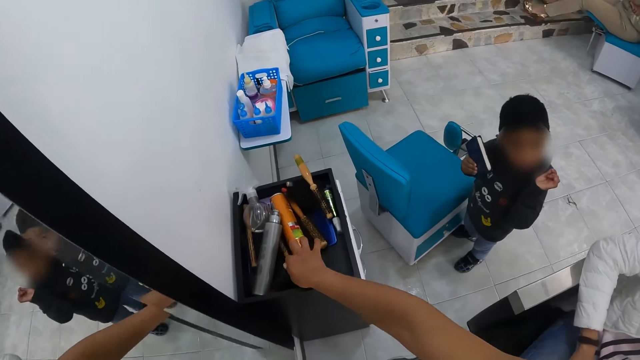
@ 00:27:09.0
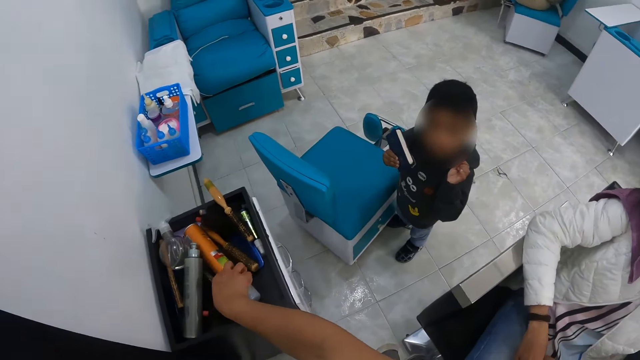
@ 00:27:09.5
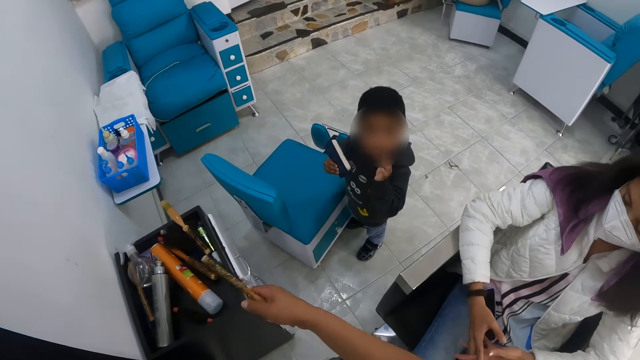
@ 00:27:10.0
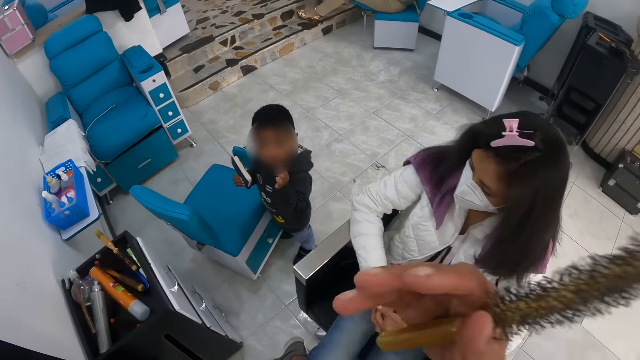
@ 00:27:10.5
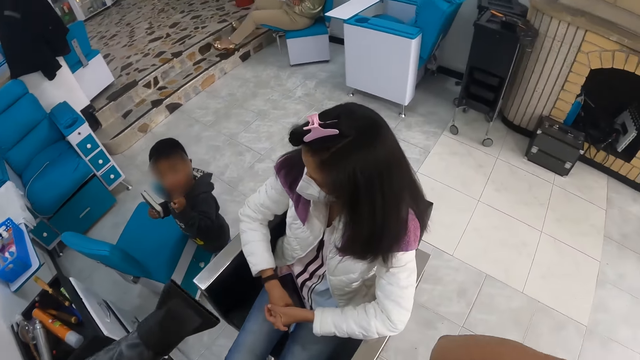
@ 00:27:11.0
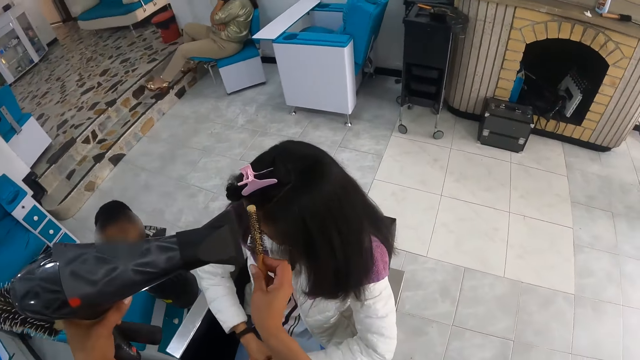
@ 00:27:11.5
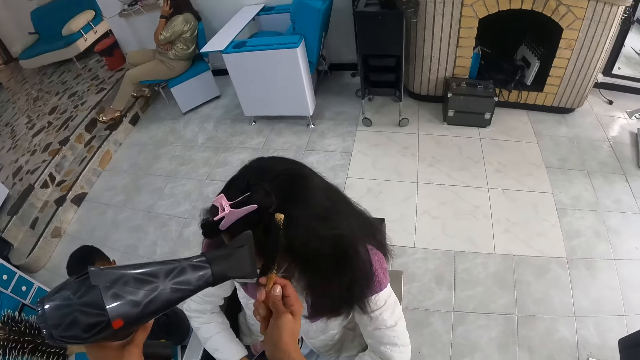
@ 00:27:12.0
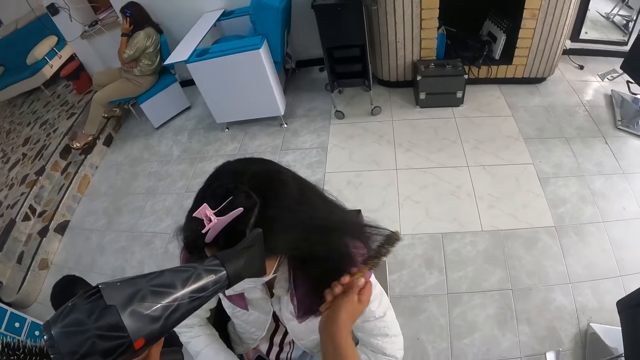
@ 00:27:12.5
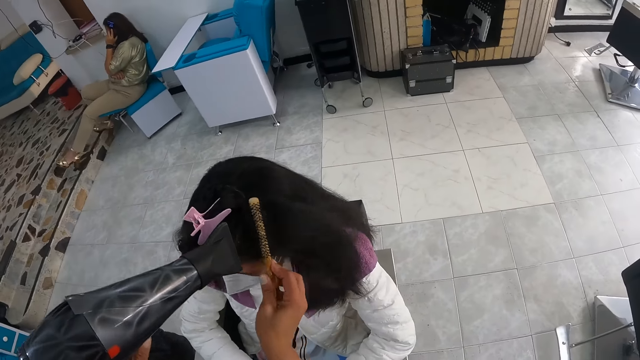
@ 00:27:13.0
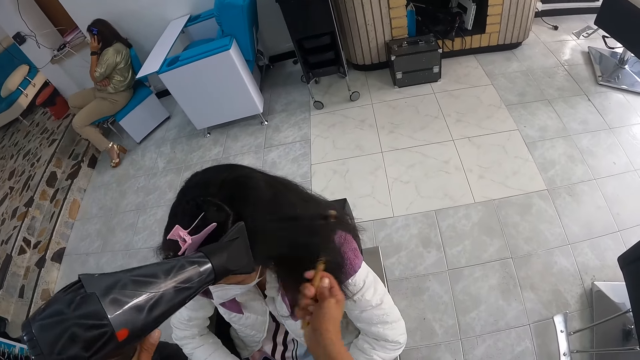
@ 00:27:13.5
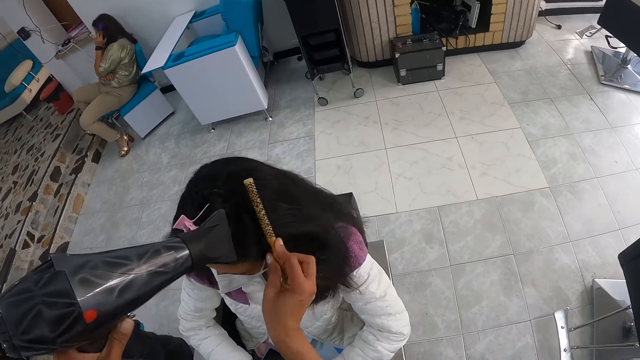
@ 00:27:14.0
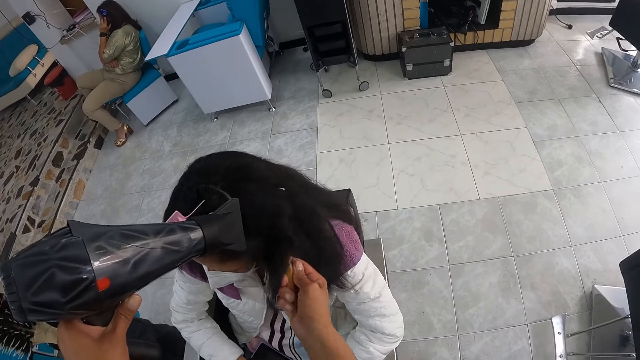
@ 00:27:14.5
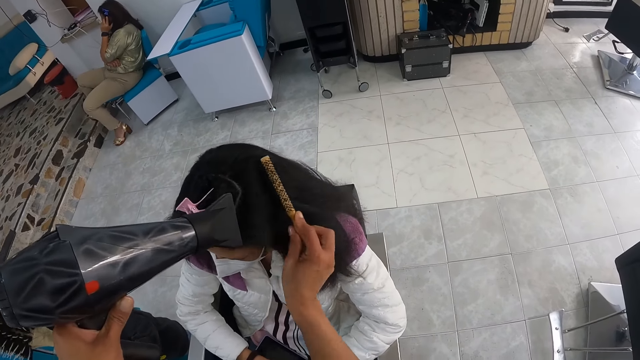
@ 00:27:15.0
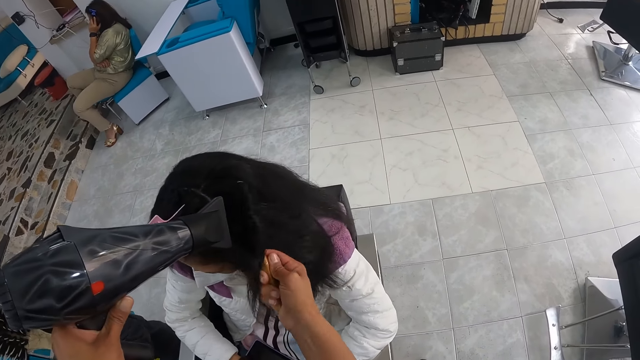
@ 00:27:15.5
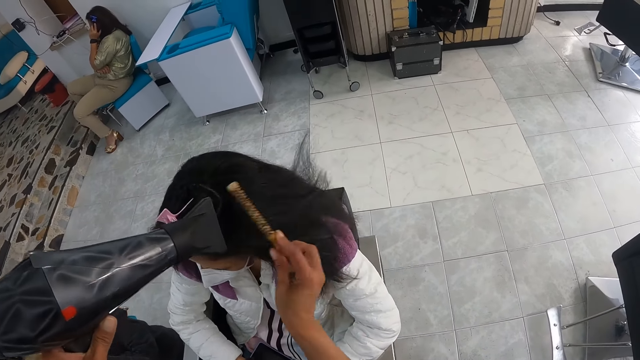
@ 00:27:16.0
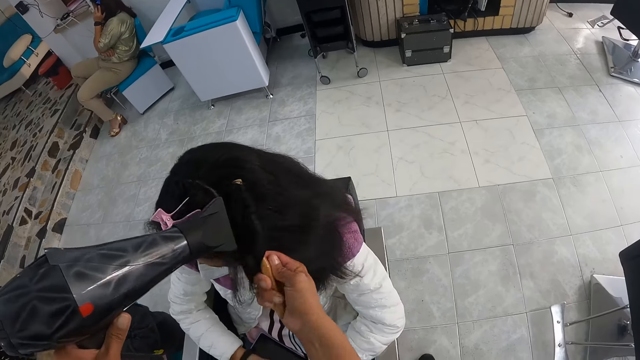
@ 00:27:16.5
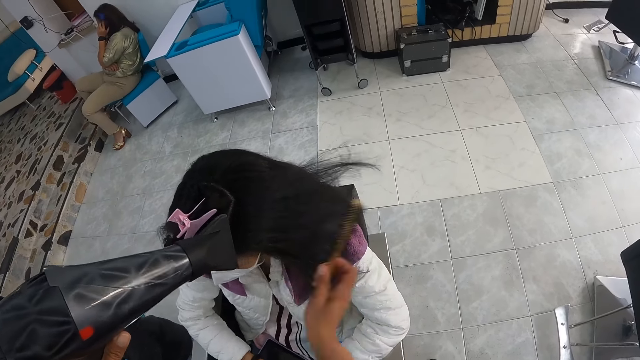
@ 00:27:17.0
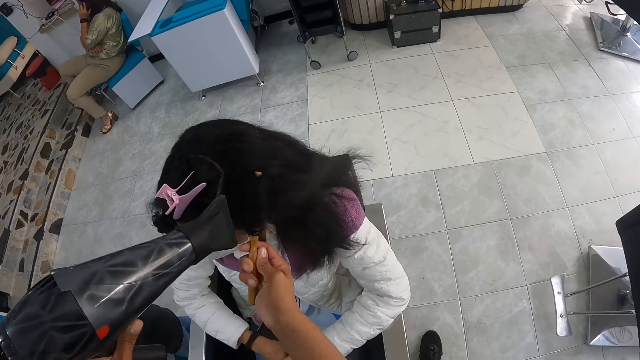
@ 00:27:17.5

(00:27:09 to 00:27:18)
The boy holds the book in his right hand. The camera wearer picks up a brush from the cabinet with her right hand. She straightens hair. She dries a woman's hair with the dryer in her left hand. She combs the woman's hair with the brush in her right hand.

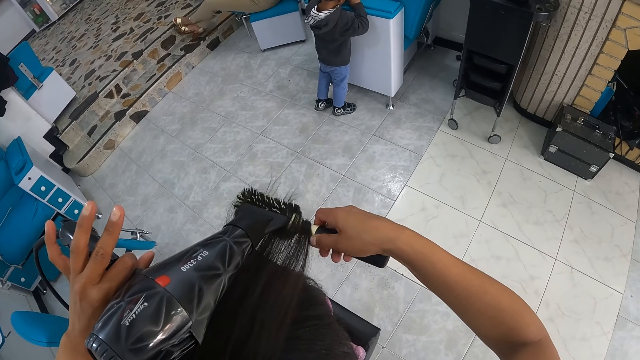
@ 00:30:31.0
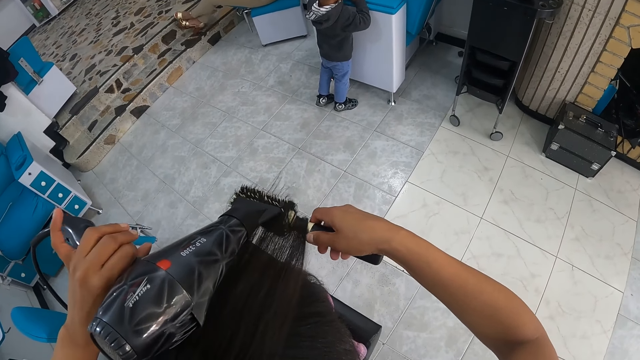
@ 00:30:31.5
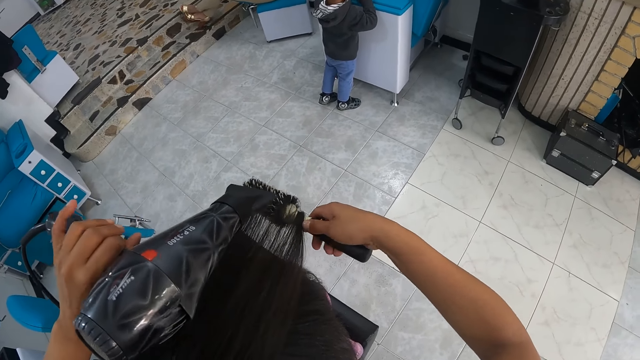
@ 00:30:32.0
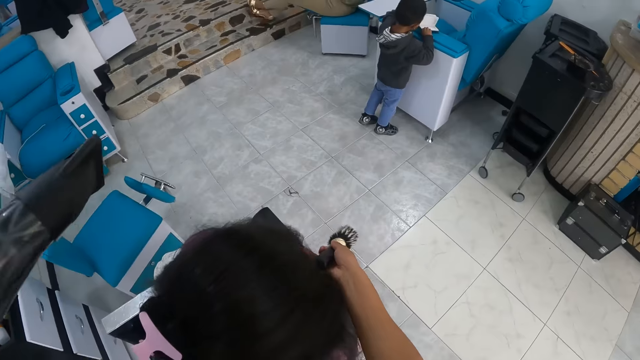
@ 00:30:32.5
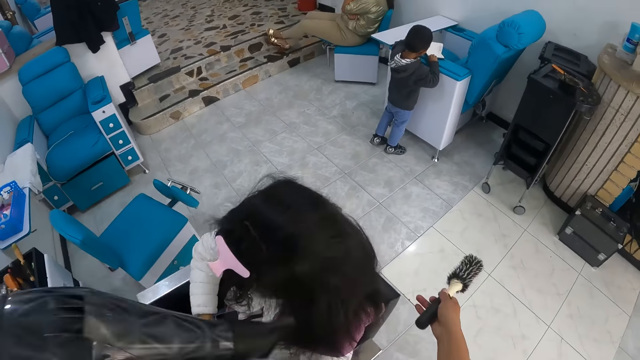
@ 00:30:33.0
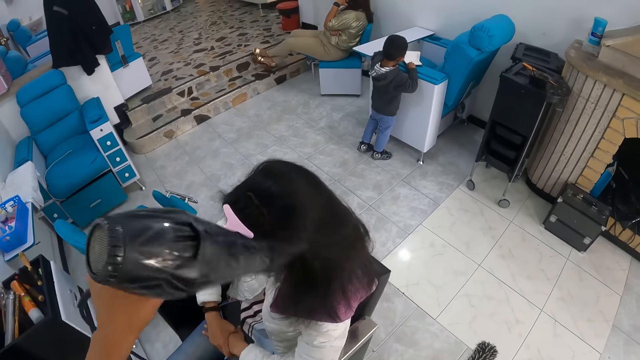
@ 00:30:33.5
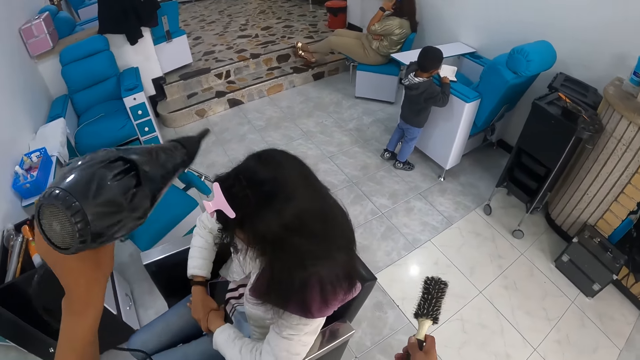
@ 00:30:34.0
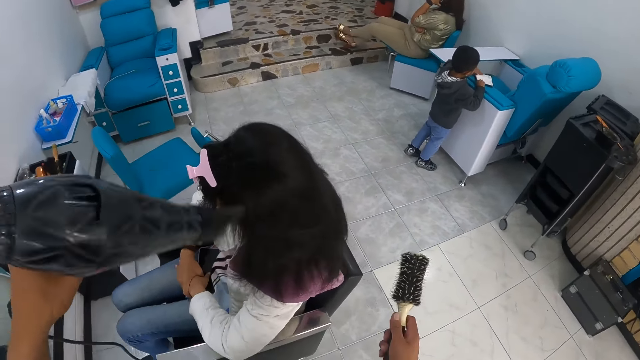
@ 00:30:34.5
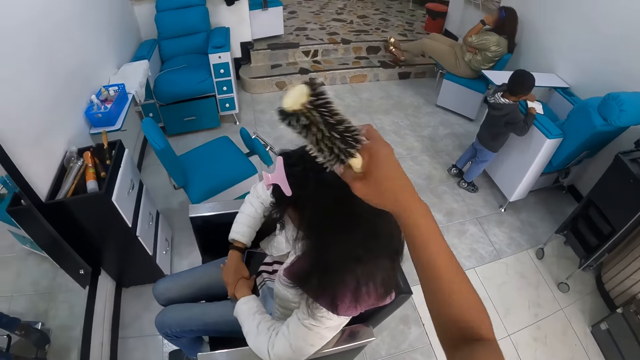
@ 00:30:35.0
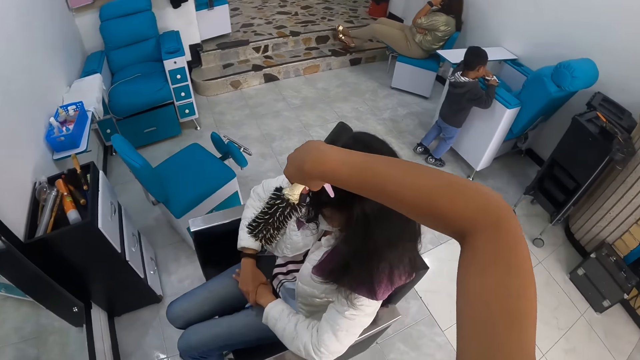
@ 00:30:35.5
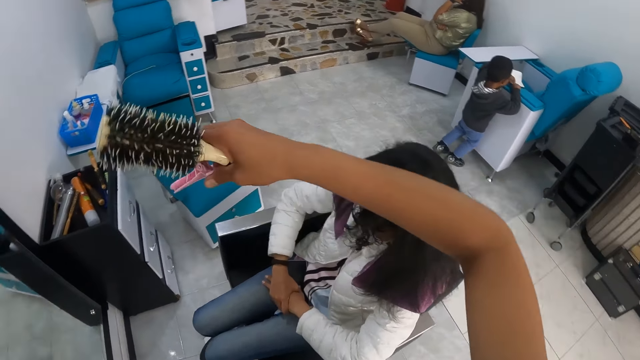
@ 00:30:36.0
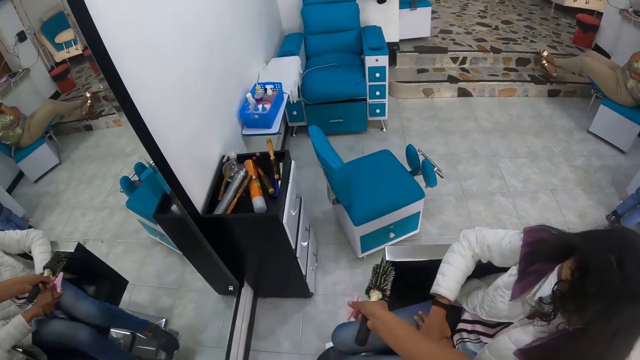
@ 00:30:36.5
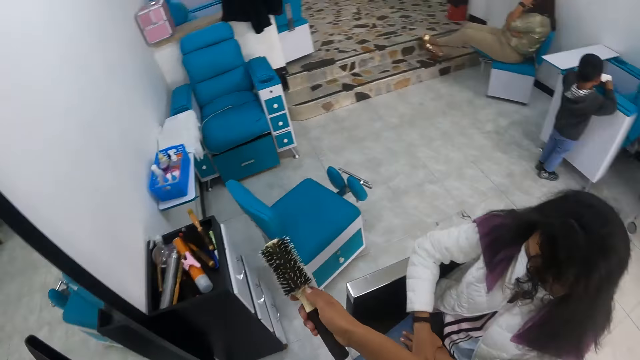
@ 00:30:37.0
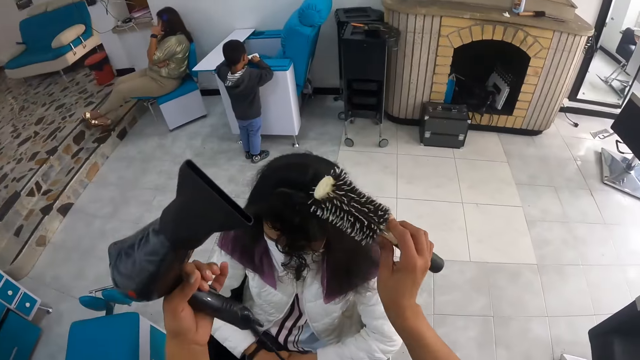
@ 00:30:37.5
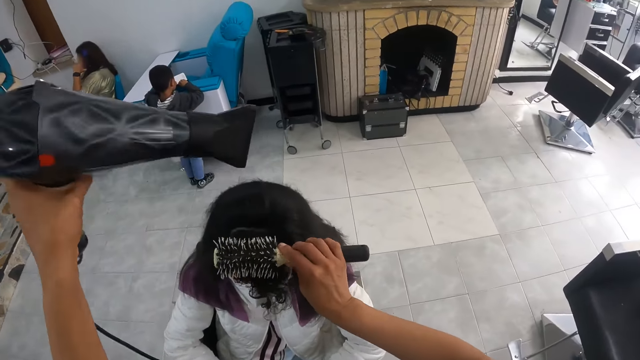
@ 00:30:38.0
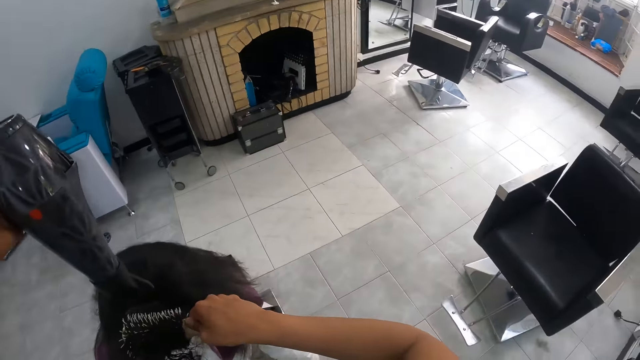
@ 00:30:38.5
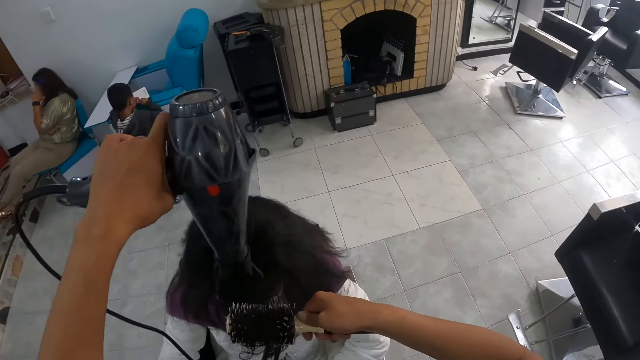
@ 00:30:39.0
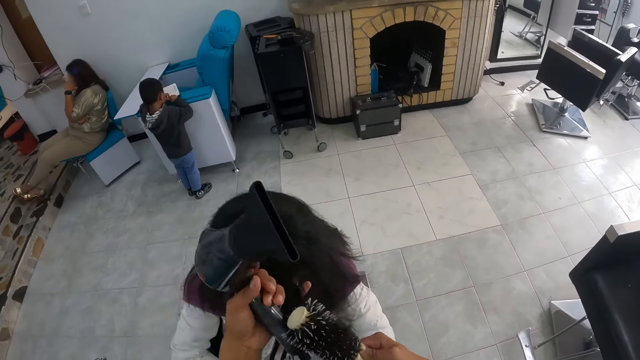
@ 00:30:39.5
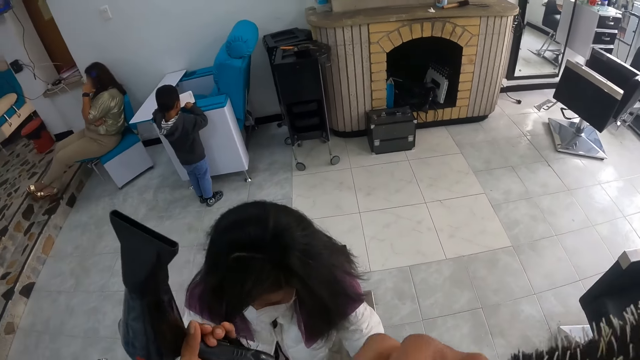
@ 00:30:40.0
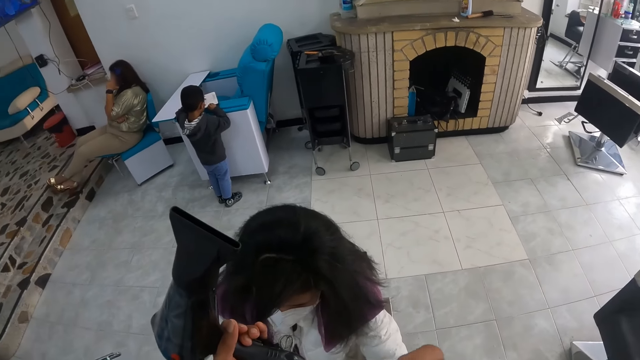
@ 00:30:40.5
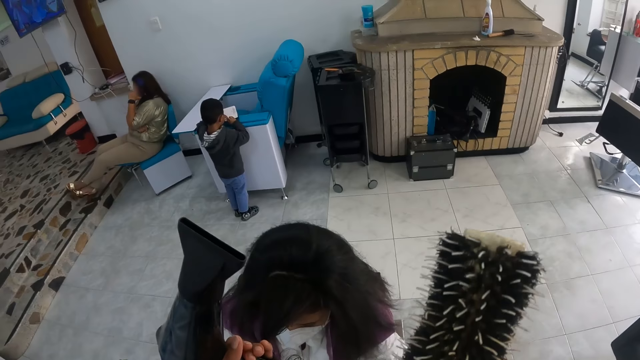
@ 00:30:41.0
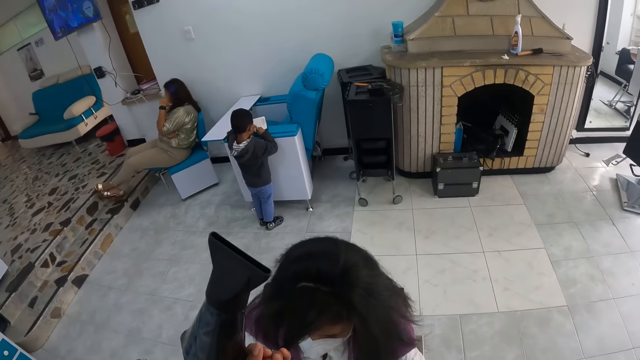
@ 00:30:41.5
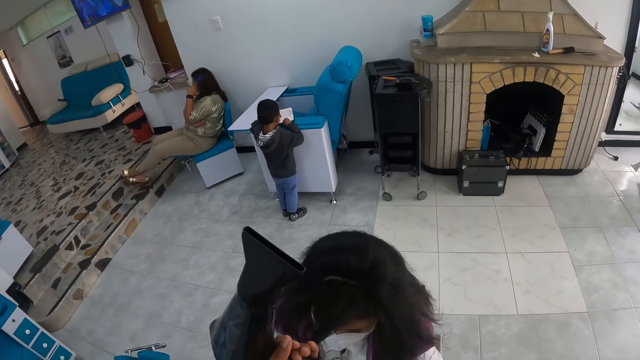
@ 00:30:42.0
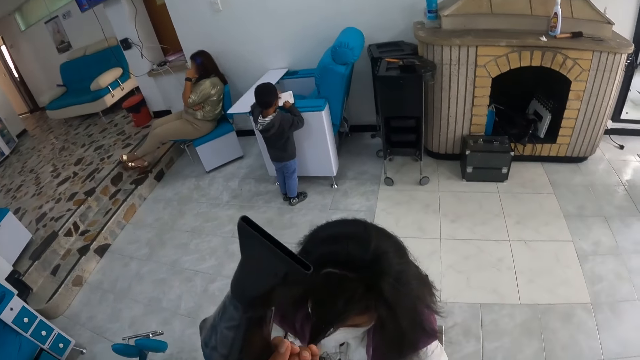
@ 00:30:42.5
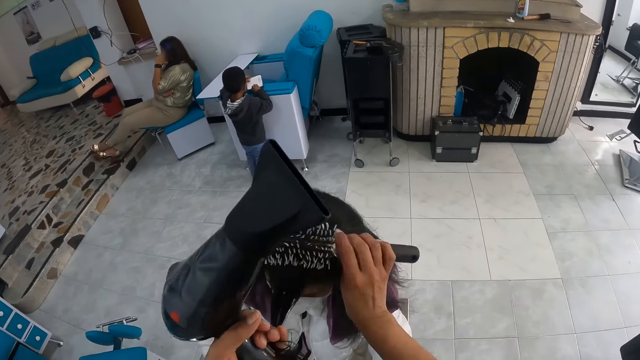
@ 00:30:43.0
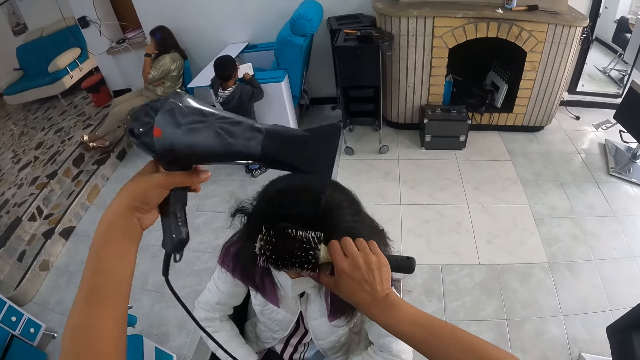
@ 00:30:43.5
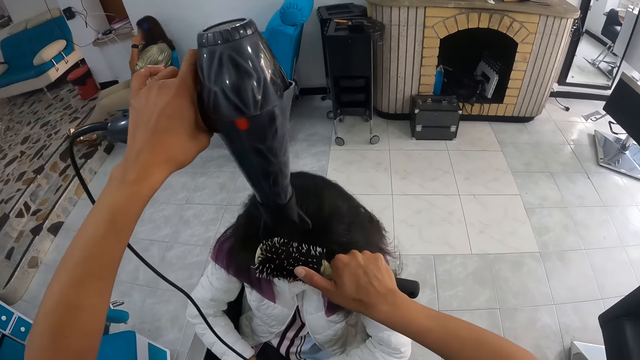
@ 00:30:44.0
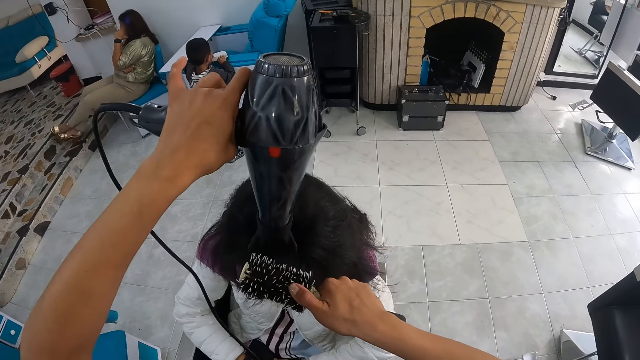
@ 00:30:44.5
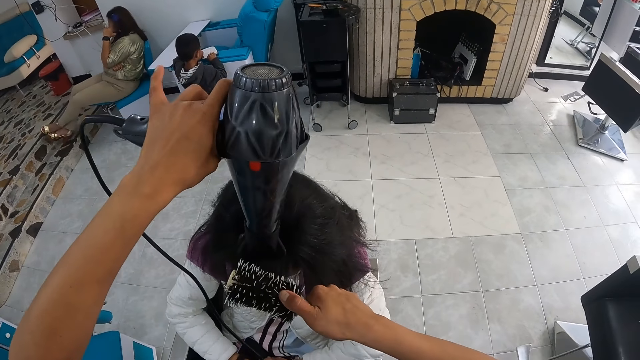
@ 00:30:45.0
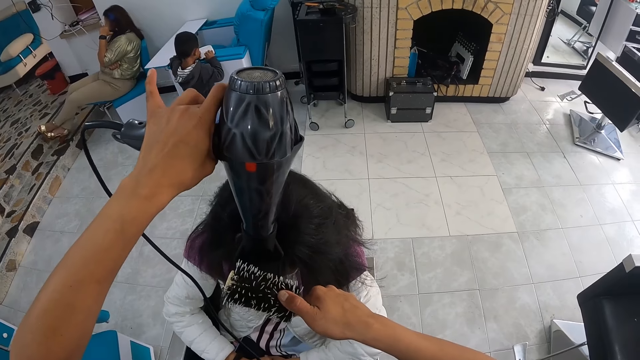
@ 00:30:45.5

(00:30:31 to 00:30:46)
The camera wearer dries the hair of the woman with the dryer in her left hand. She removes the hair holder clip on the head of the woman. She throws the clip on the drawer or table with her right hand. She brushes the hair of the woman with the brush in her right hand. She dries the hair of the woman with the dryer in her left hand. She holds the hair of the woman with her left hand. She brushes the hair of the woman with the brush in her right hand. She puts the hair in the comb. She dries the hair of the woman with the dryer in her left hand.
